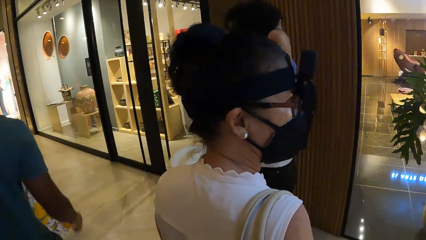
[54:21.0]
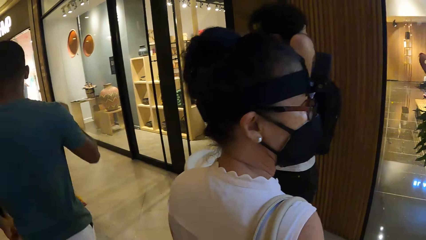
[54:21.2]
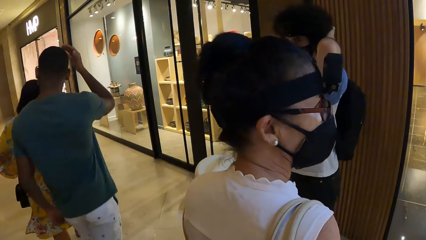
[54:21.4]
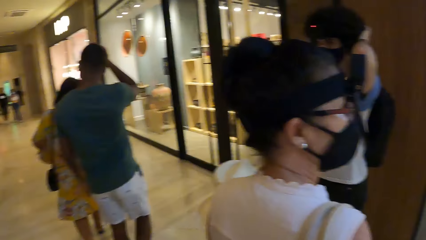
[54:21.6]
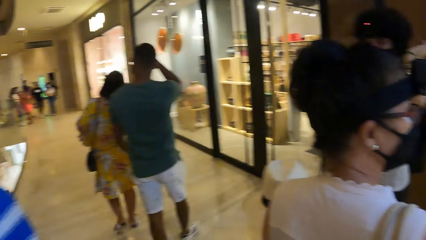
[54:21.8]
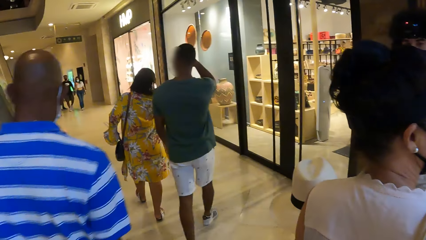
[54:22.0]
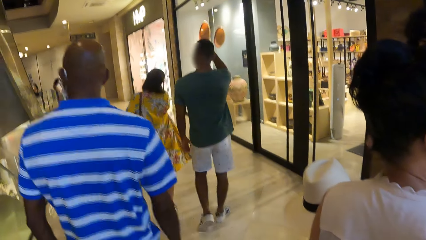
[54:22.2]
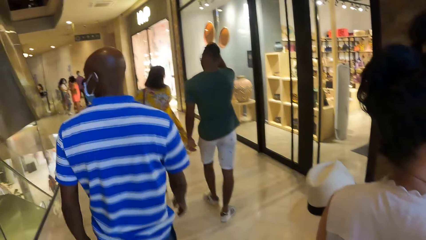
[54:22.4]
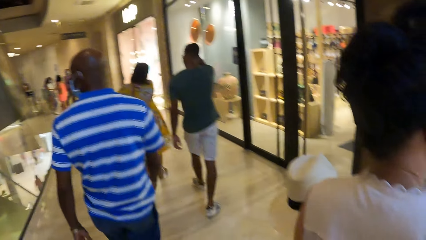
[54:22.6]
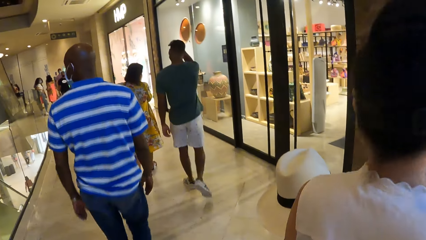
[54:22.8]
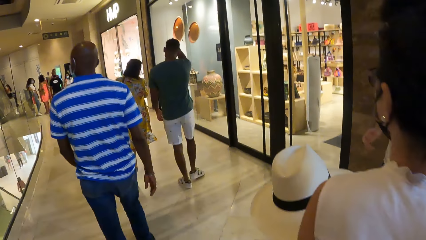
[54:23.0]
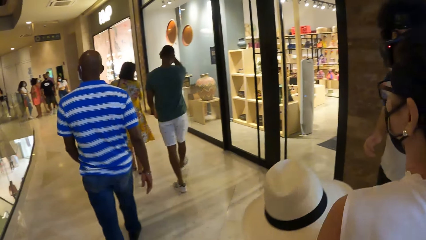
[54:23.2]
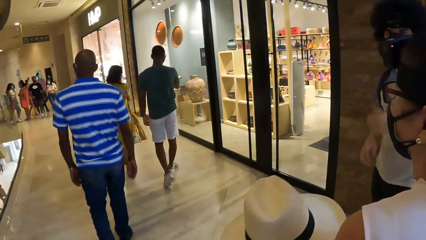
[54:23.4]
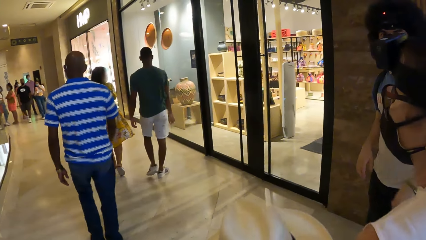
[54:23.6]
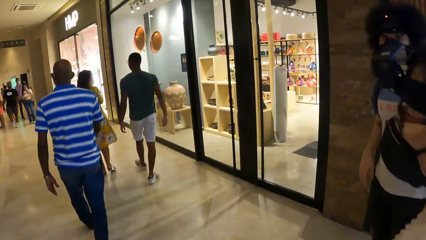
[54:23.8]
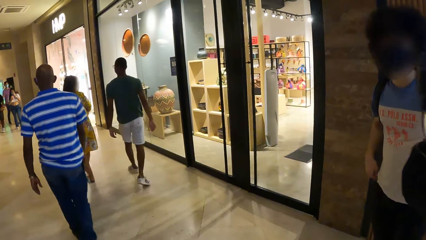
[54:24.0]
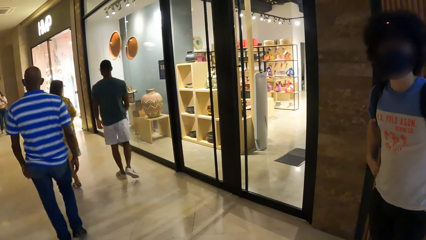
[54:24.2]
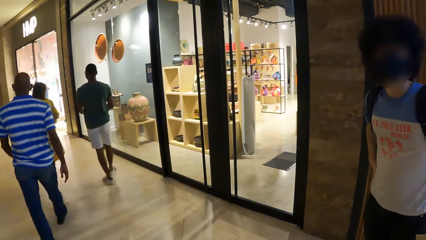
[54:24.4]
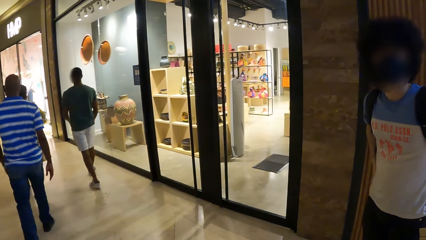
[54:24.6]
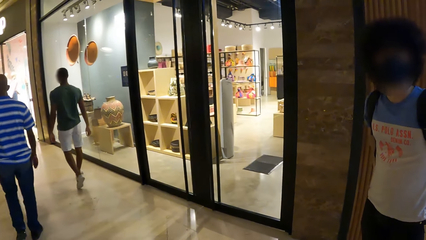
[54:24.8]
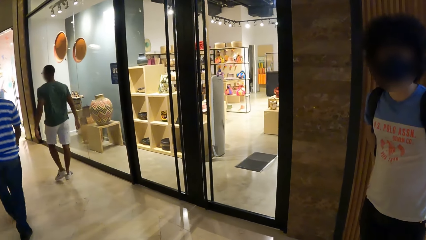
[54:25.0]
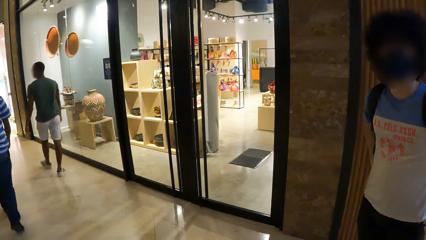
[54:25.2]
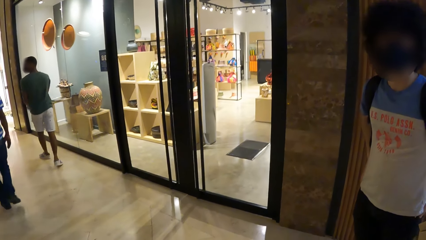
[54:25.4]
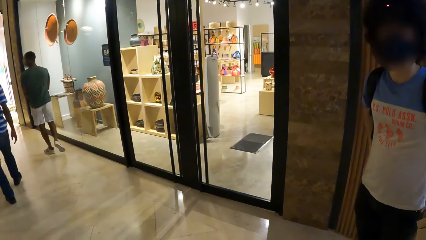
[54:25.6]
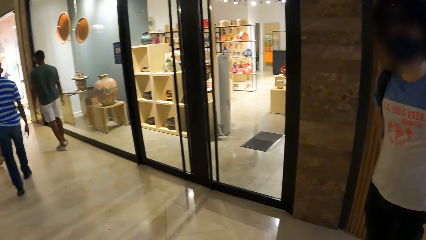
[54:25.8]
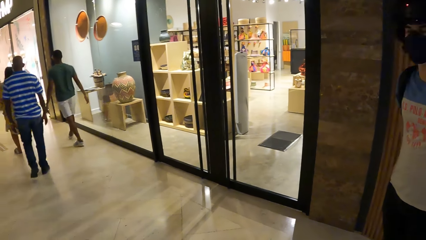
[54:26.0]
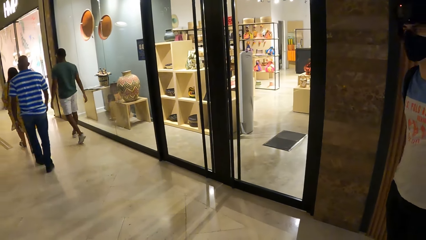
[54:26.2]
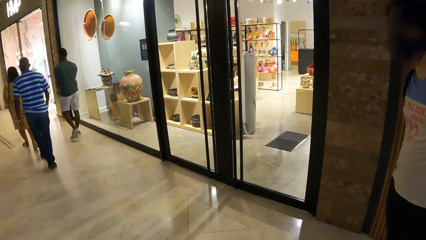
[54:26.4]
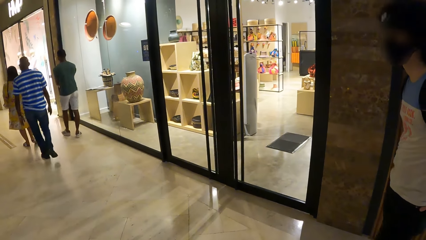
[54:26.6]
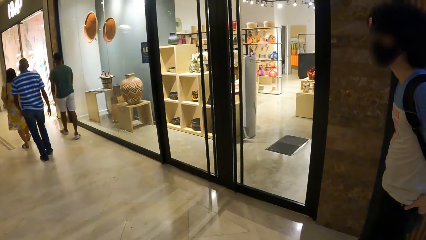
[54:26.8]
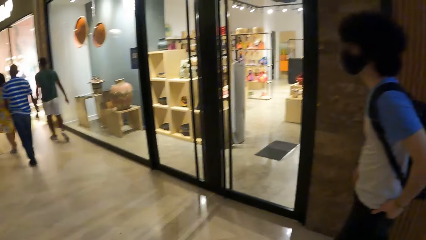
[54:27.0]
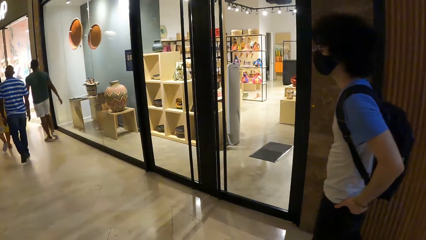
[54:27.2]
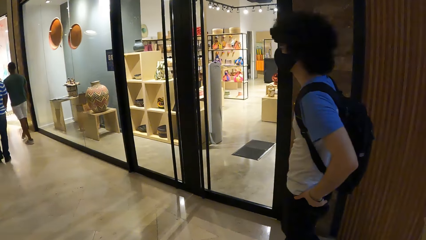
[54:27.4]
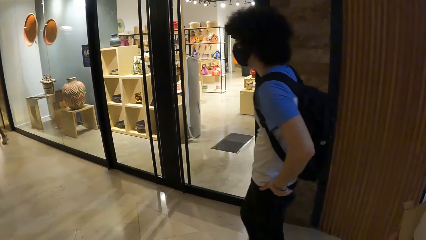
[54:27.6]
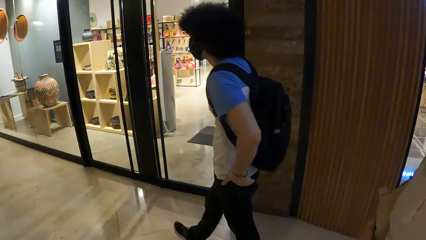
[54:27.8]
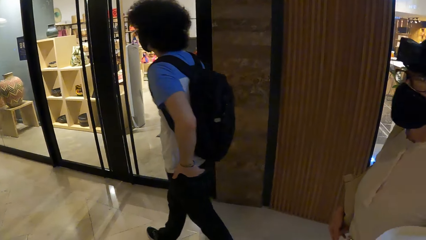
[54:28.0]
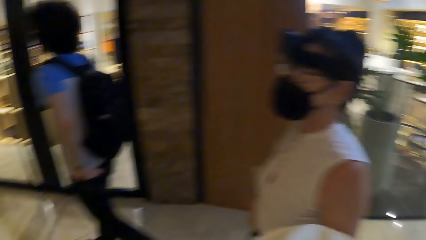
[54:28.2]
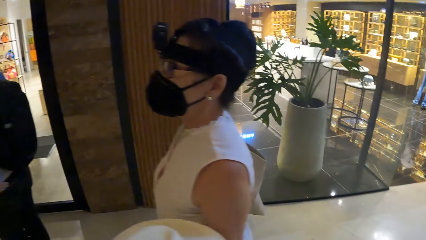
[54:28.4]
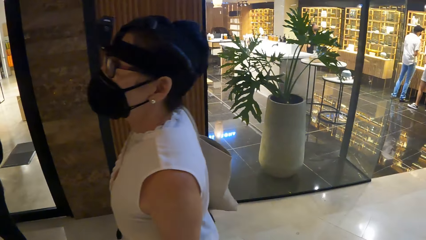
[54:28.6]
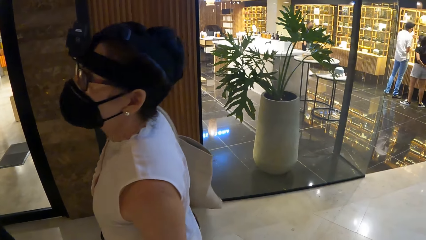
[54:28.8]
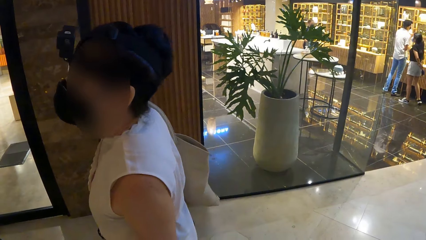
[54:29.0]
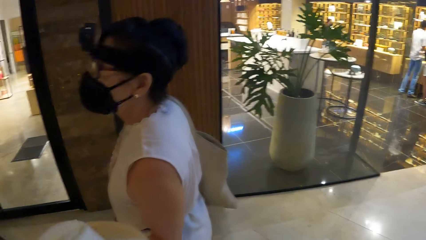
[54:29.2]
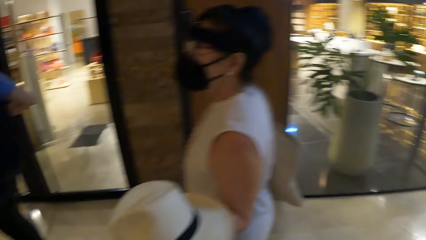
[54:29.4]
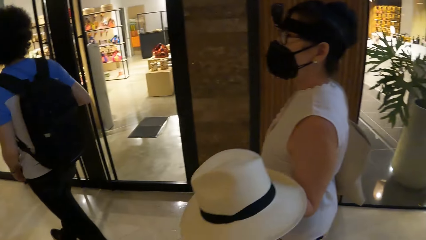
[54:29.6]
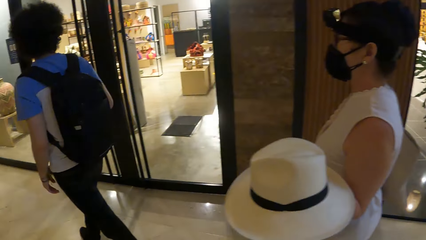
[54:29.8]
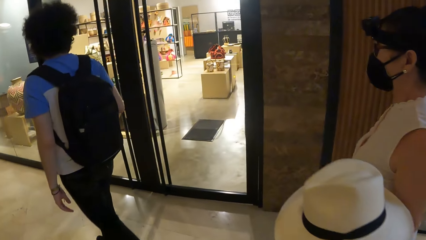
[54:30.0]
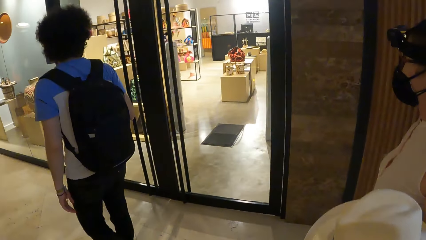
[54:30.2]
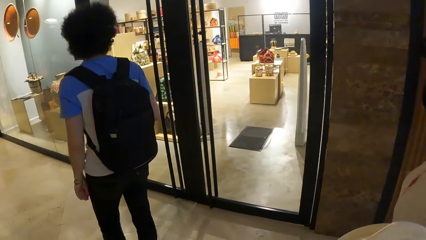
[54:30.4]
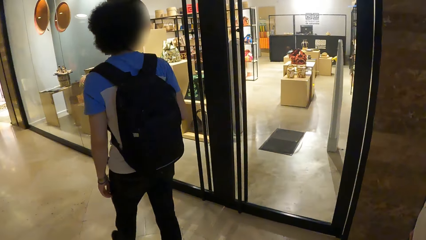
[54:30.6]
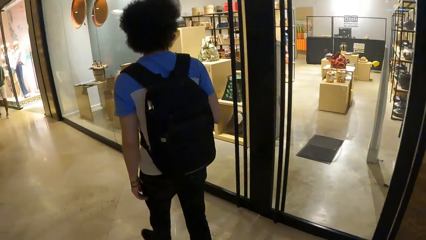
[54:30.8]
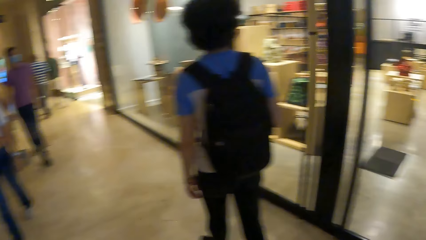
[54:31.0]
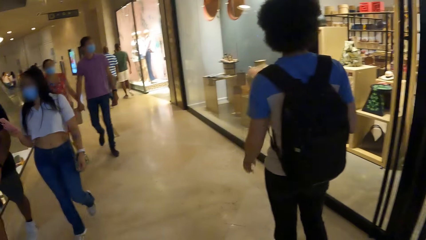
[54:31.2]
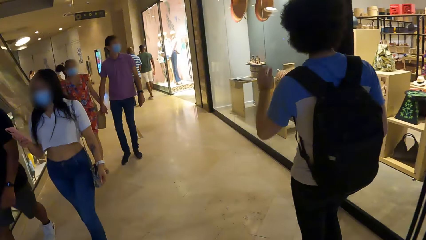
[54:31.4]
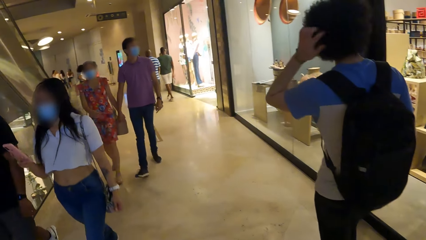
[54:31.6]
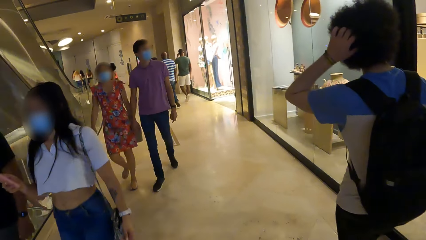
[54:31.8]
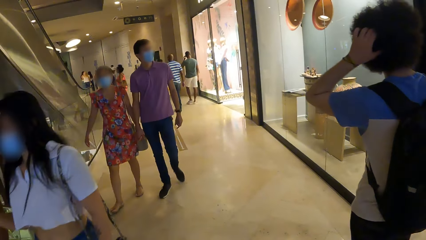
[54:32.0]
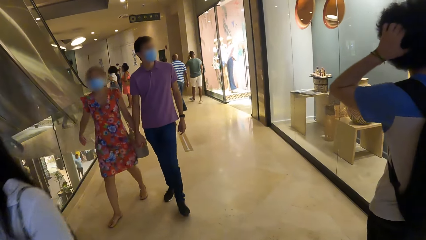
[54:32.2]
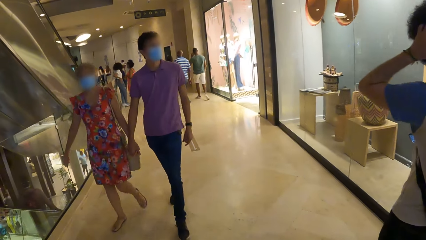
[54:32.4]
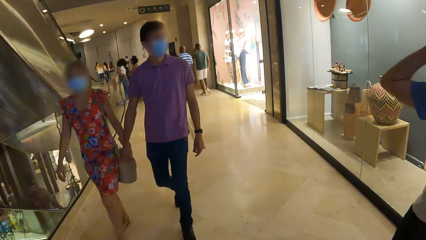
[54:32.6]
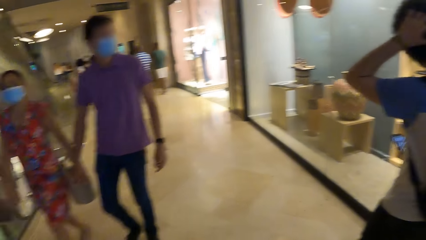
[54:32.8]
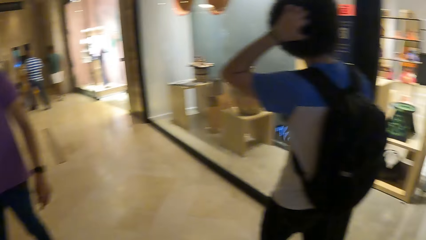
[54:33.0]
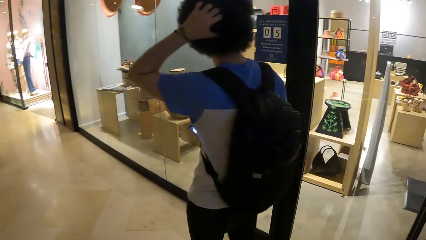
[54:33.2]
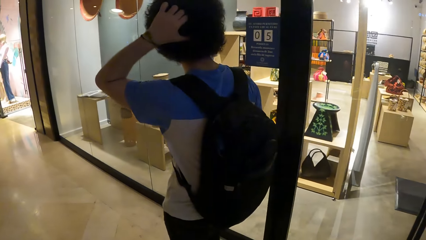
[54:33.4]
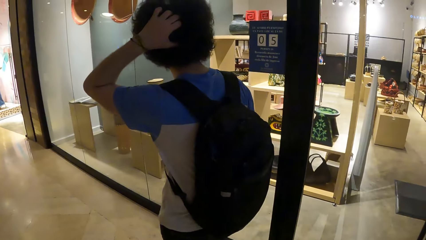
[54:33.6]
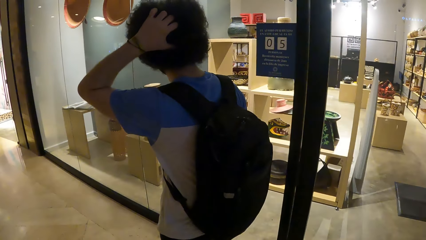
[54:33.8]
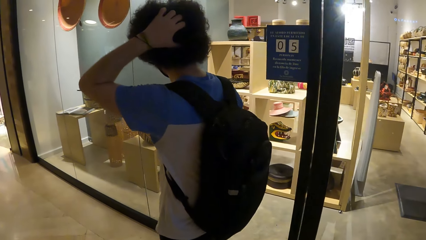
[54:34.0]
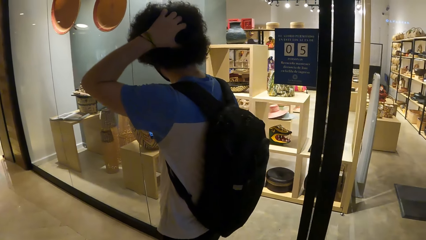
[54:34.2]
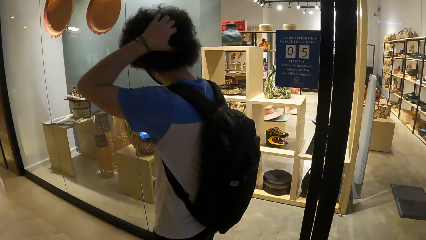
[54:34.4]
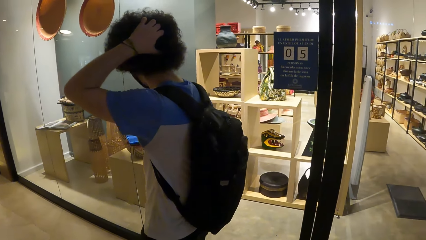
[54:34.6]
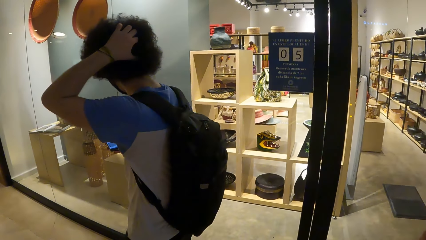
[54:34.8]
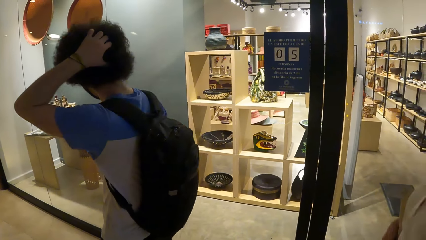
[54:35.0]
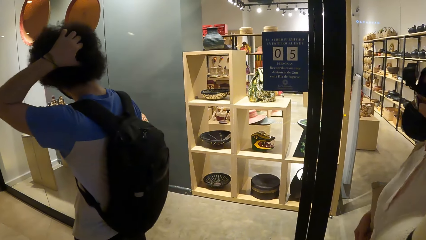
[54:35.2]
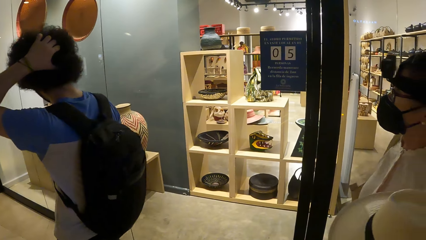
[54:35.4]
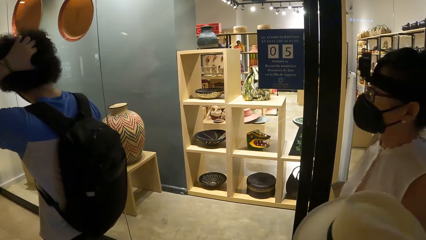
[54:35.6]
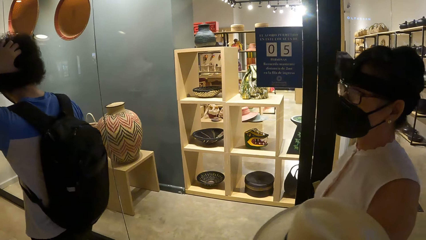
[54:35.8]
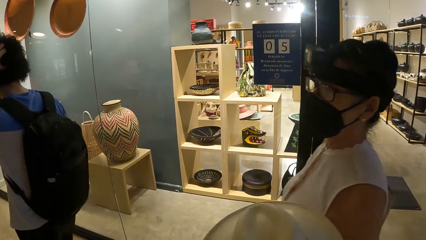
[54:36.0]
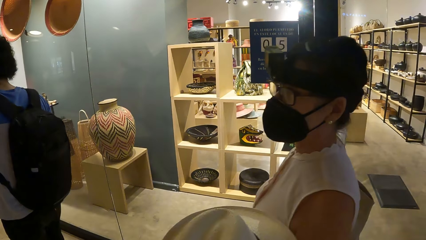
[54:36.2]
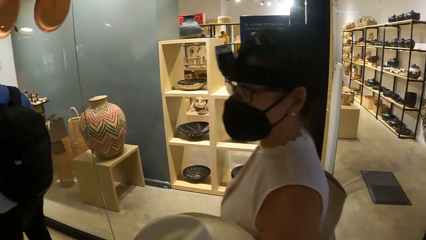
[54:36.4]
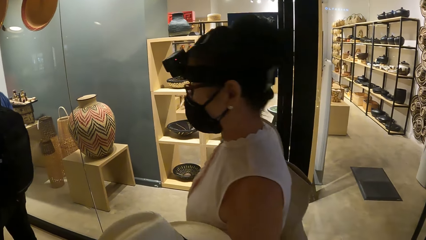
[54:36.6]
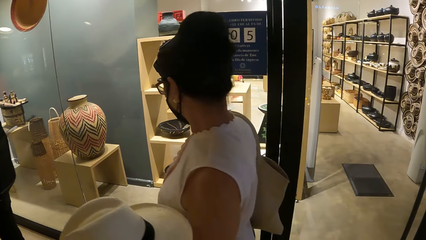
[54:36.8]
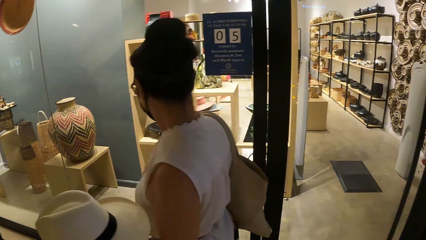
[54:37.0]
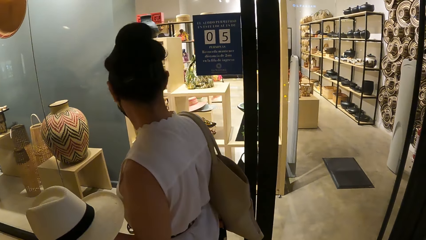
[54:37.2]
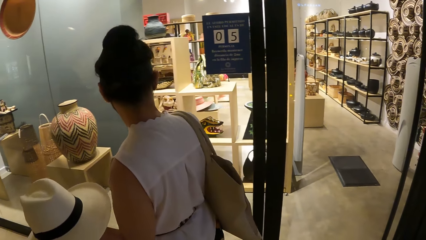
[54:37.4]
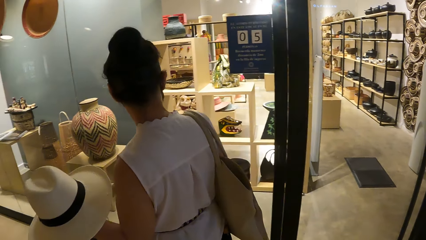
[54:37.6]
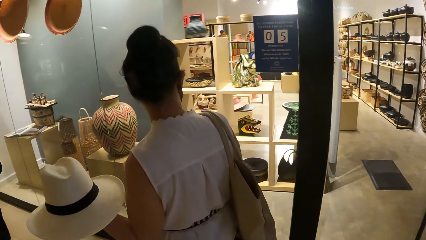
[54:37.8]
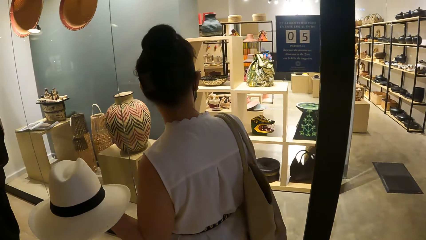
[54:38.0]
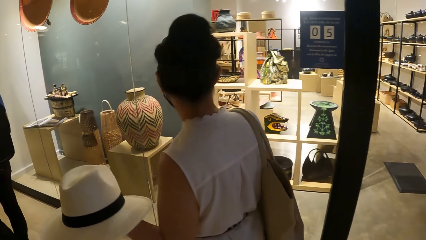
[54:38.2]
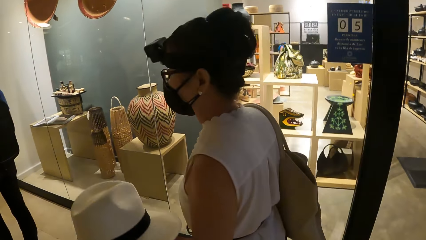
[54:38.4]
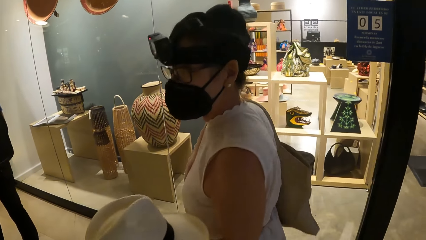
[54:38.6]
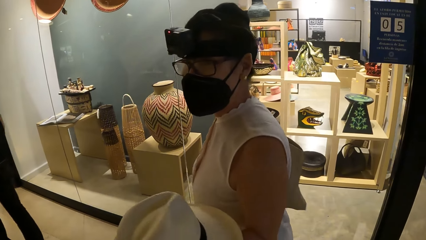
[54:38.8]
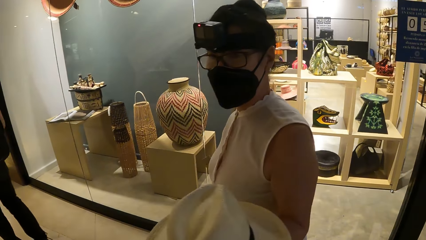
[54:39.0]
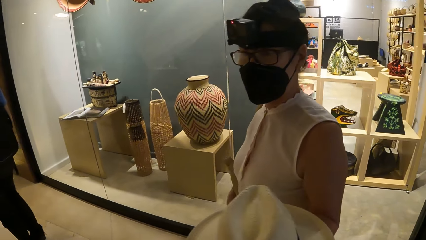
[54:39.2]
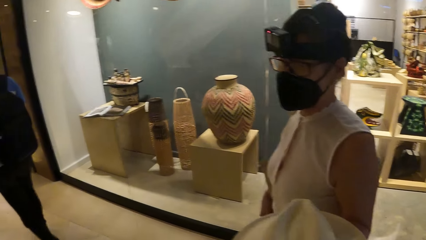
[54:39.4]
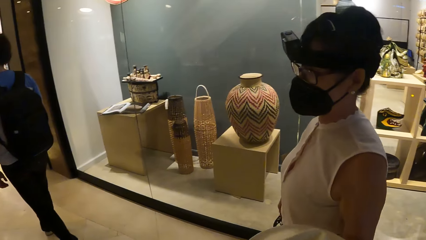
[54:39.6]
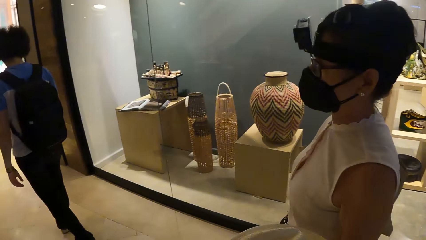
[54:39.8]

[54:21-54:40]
The camera wearer converses with a man. They walk inside the mall. The man holds his hair. The man uses her phone. The camera wearer walks inside the mall.
